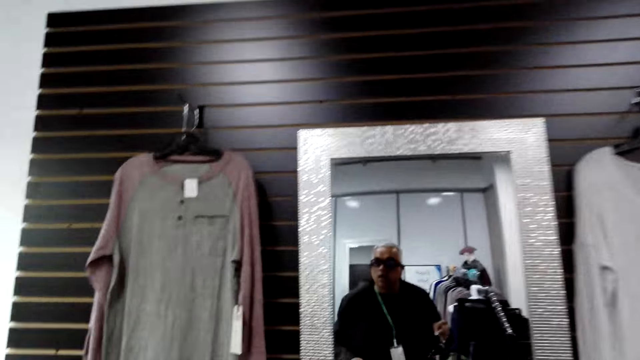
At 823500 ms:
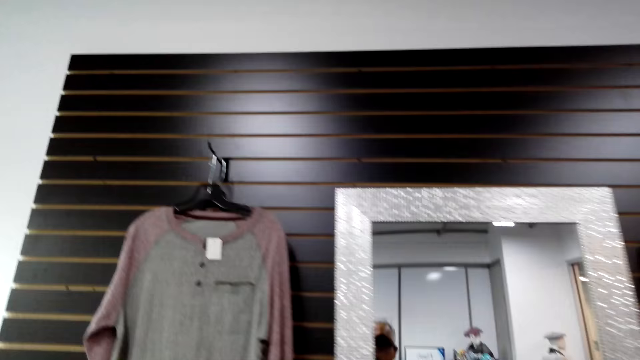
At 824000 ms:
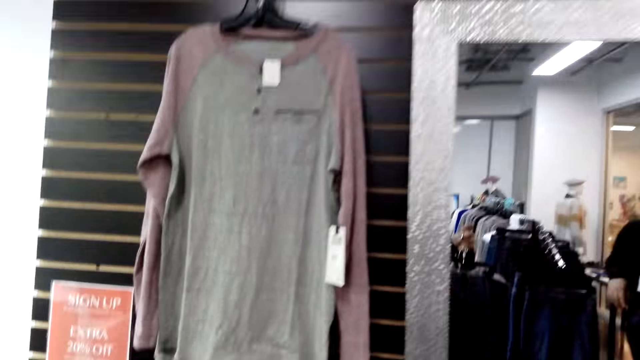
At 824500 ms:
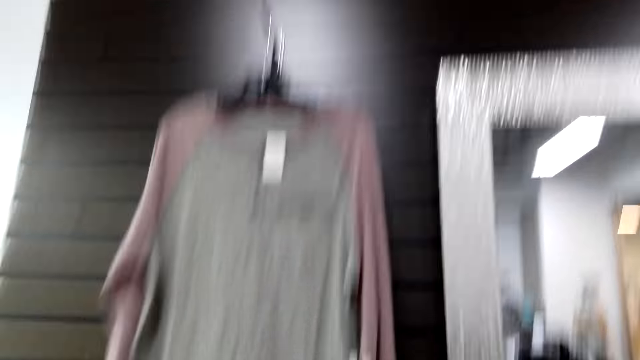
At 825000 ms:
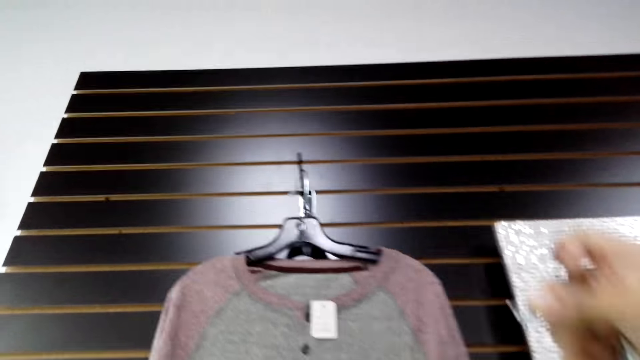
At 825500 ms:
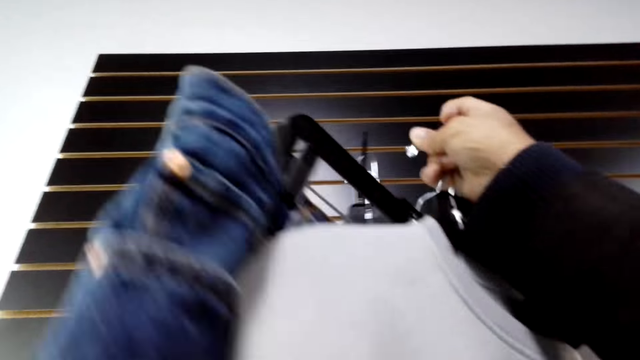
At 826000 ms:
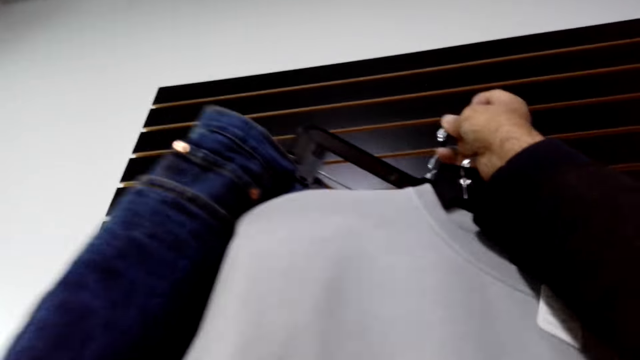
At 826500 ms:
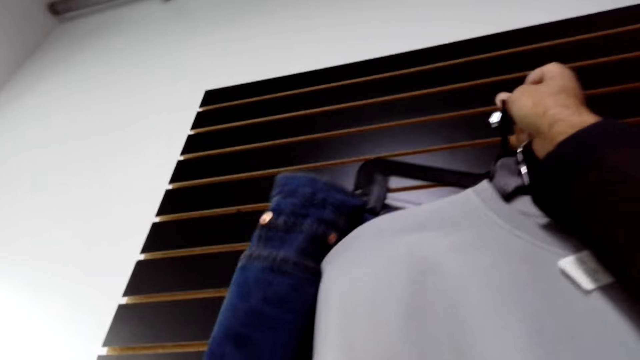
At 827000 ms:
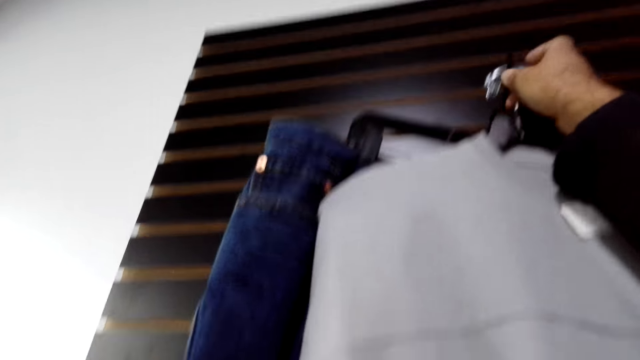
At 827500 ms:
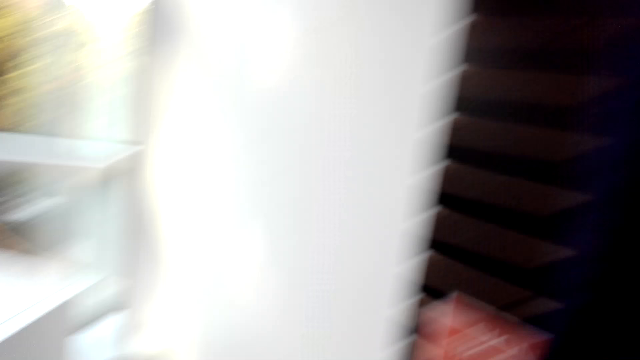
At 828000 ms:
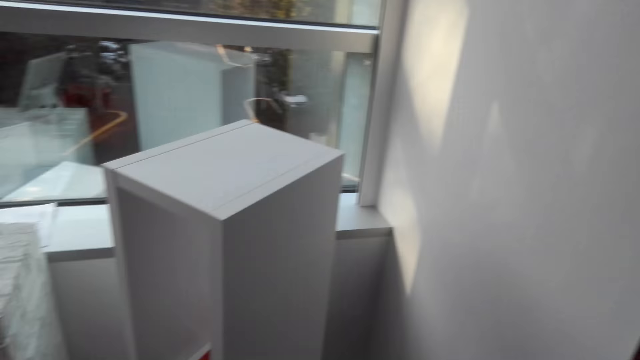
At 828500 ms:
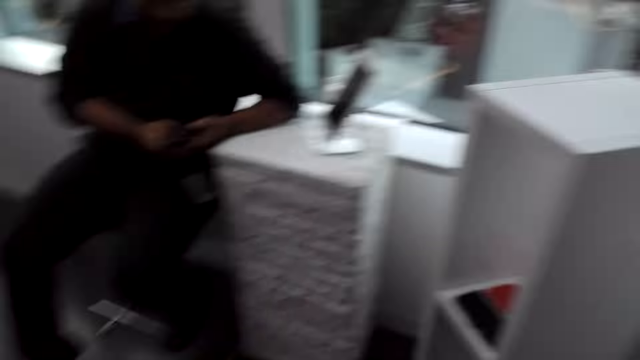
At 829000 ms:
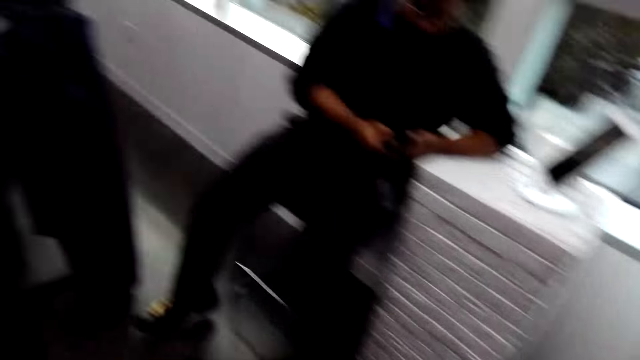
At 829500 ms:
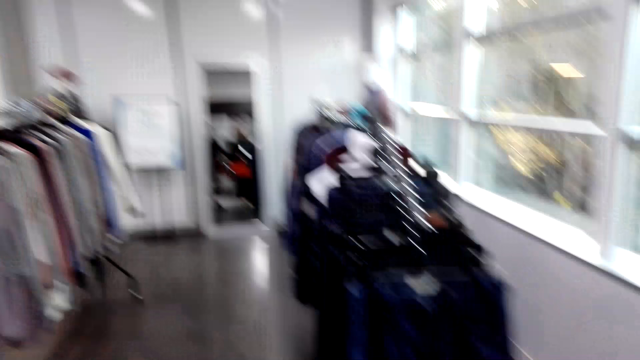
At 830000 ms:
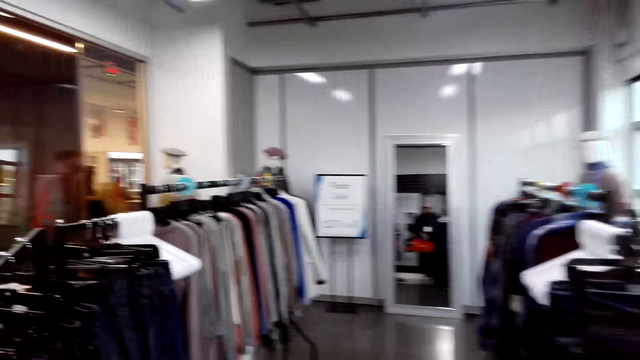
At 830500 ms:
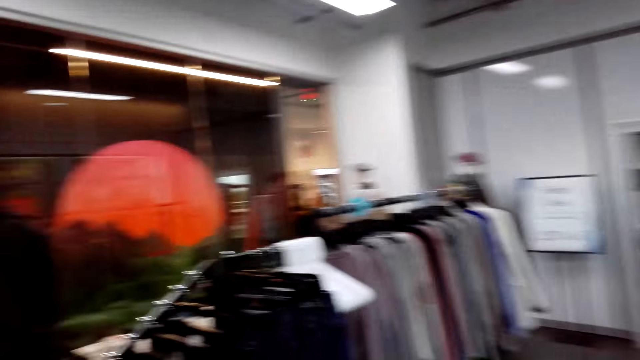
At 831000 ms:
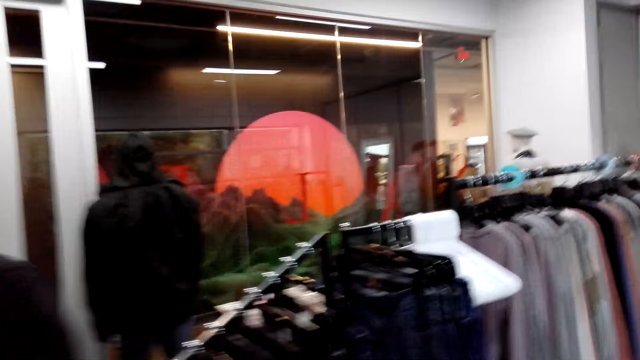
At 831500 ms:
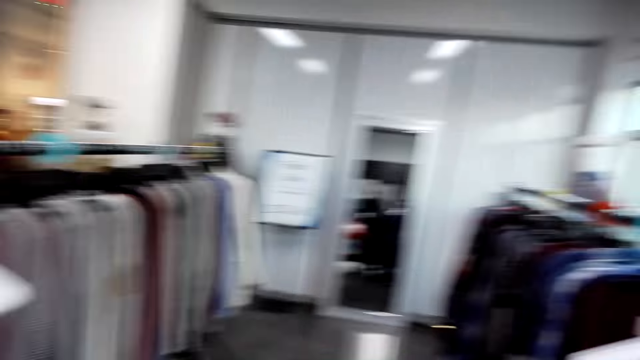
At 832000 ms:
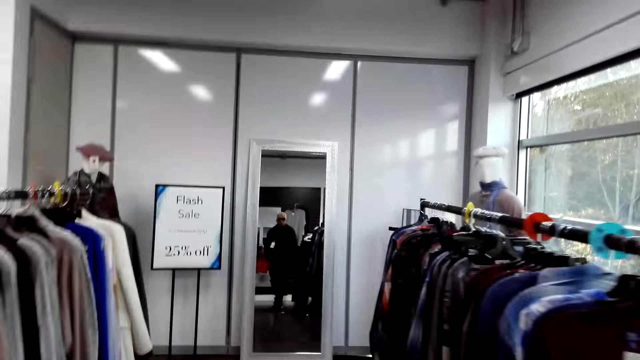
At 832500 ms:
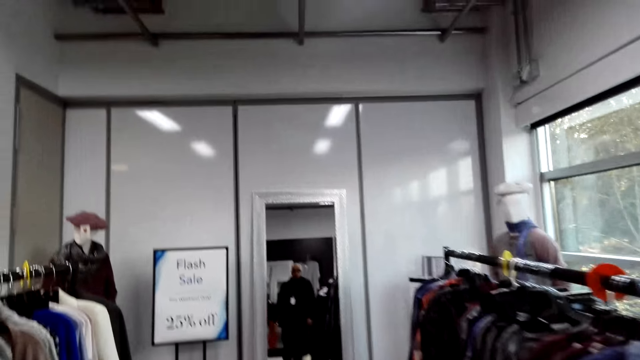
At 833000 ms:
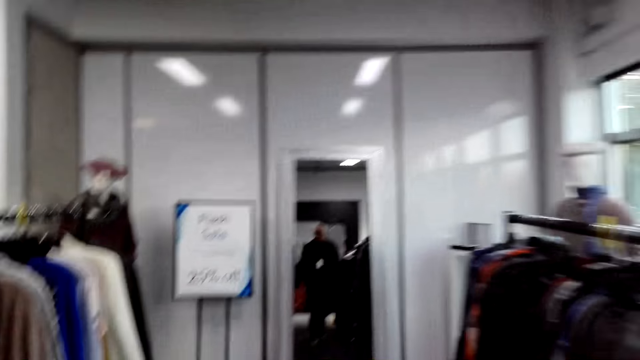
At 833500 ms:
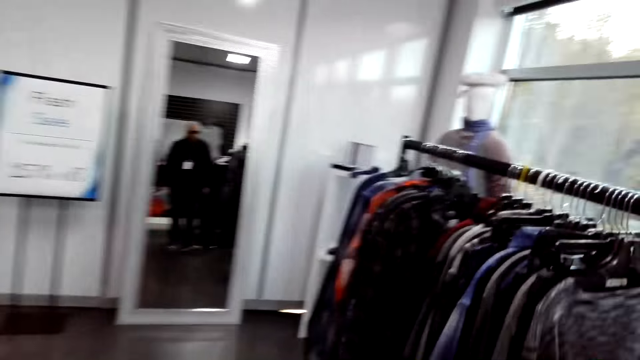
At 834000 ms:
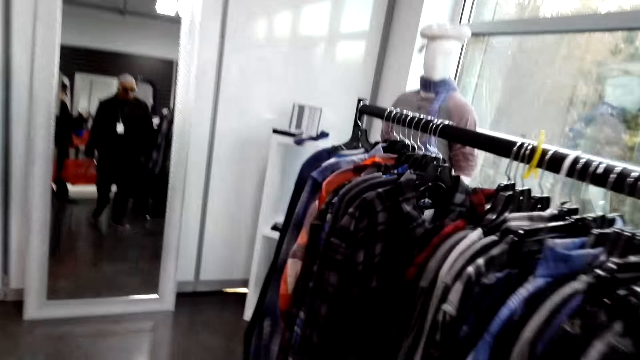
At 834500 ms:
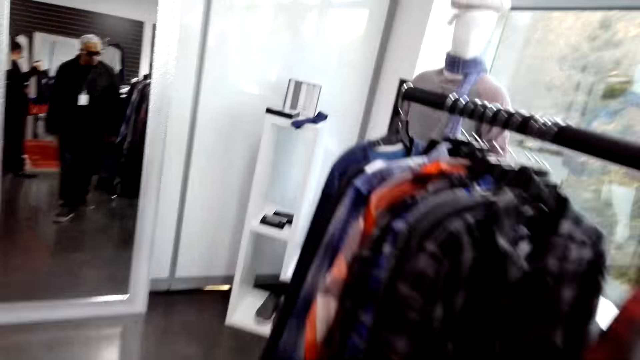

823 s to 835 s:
The camera wearer hangs a sweater and jean trouser. They walk around the shop and pass a man.

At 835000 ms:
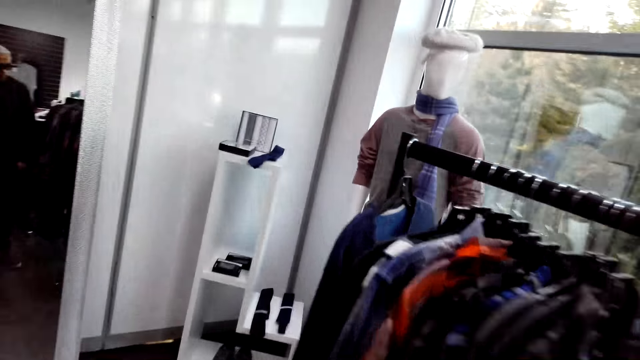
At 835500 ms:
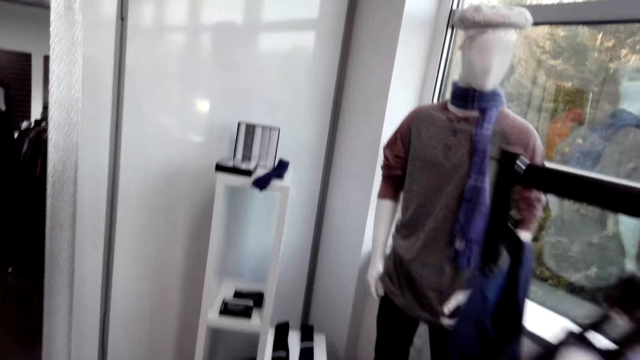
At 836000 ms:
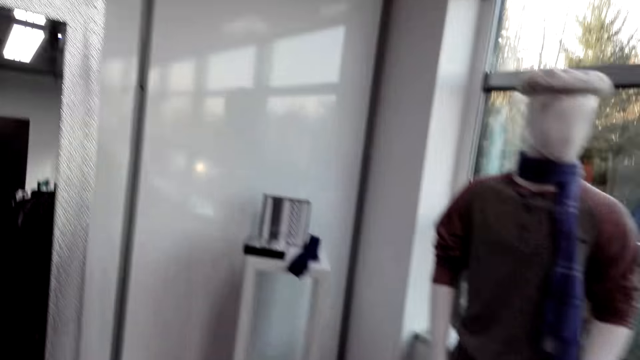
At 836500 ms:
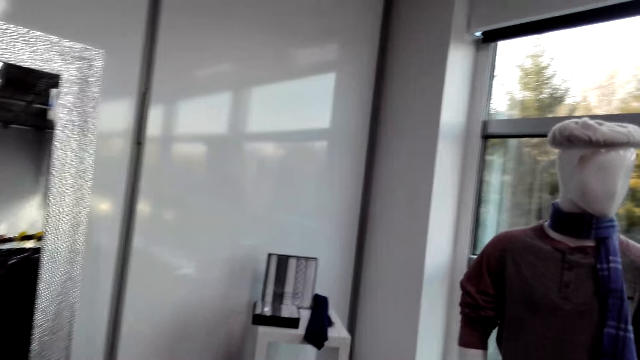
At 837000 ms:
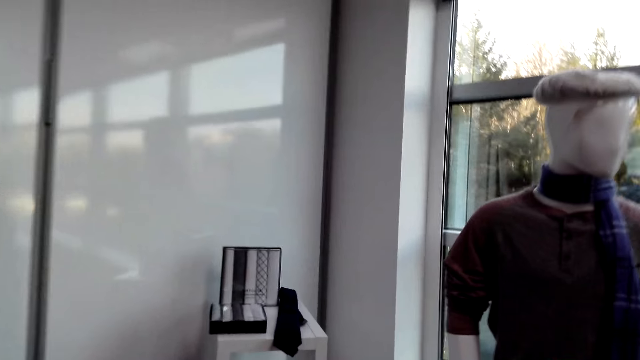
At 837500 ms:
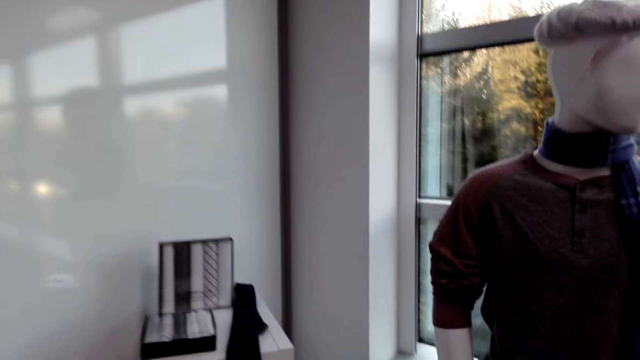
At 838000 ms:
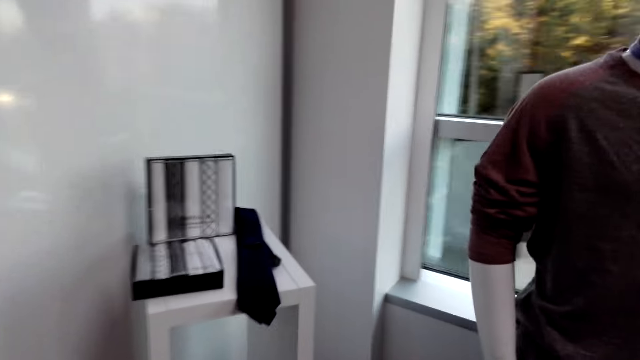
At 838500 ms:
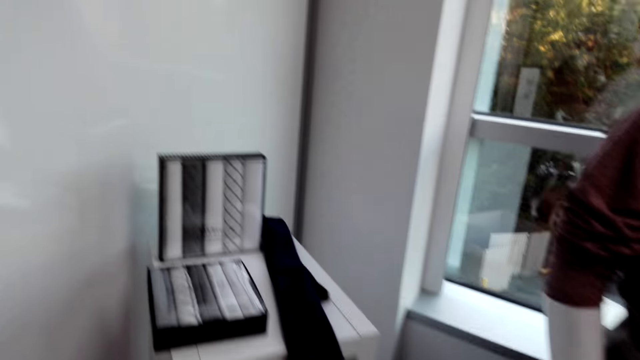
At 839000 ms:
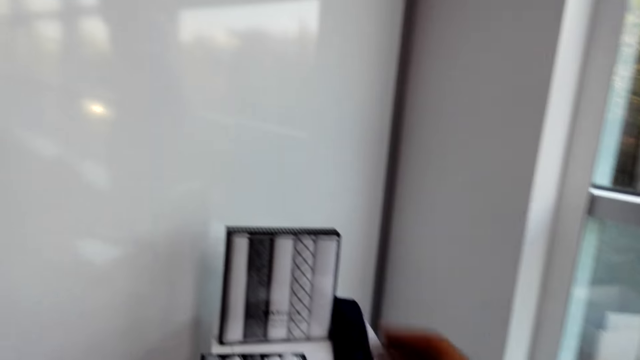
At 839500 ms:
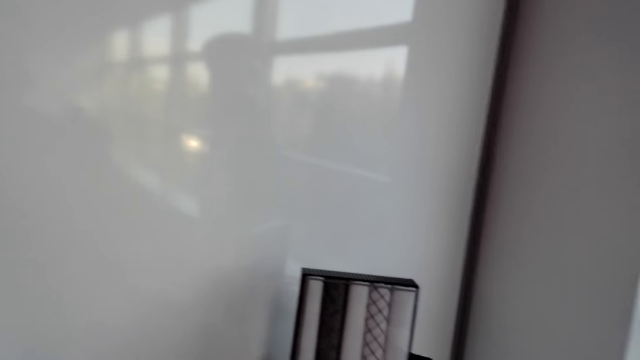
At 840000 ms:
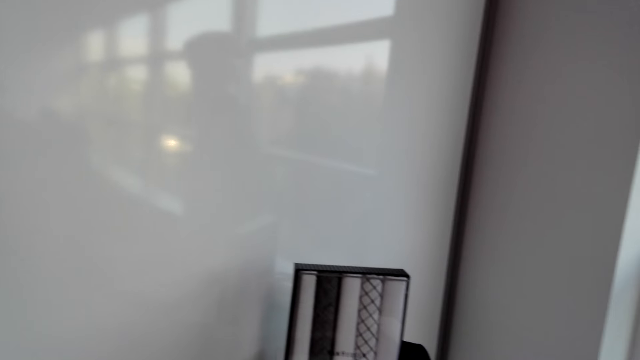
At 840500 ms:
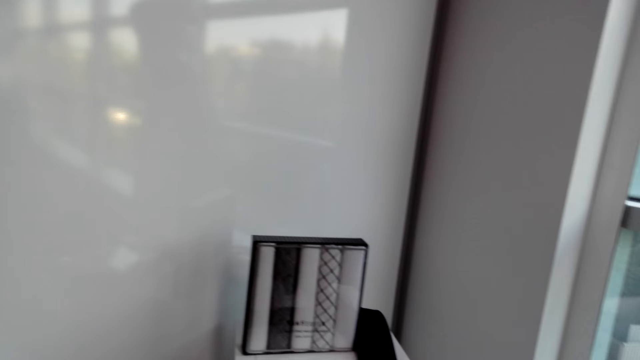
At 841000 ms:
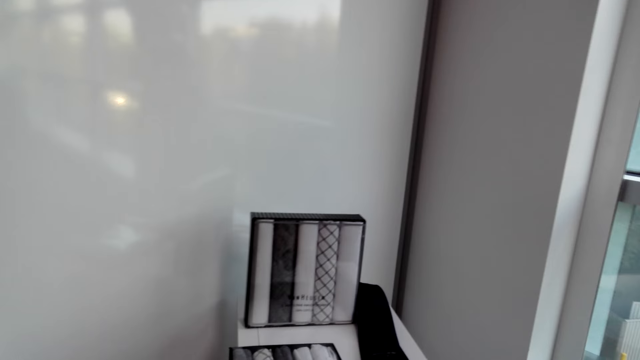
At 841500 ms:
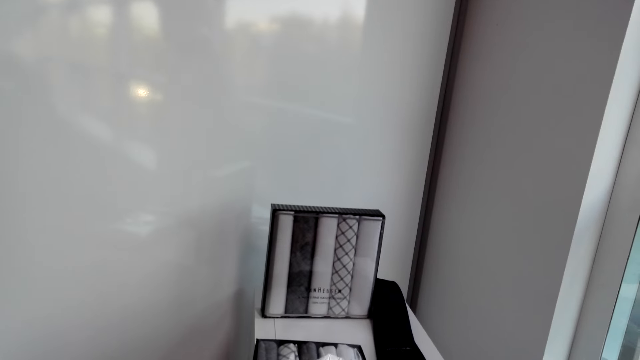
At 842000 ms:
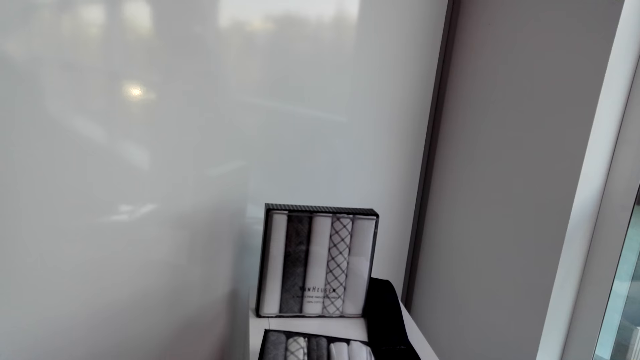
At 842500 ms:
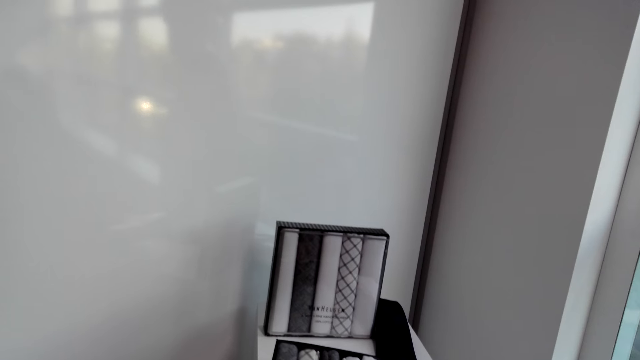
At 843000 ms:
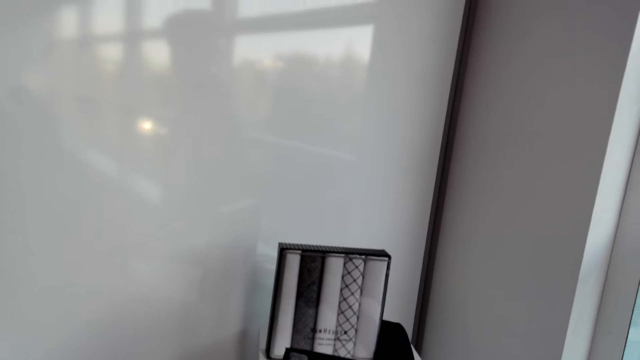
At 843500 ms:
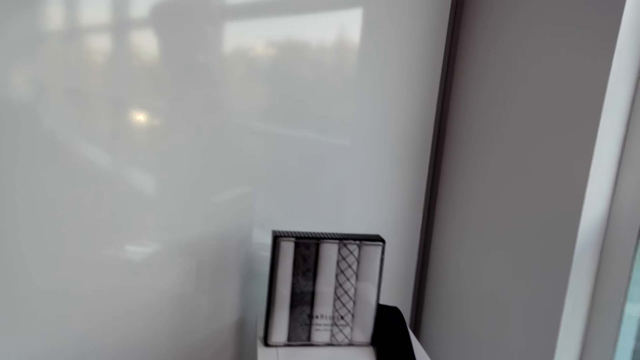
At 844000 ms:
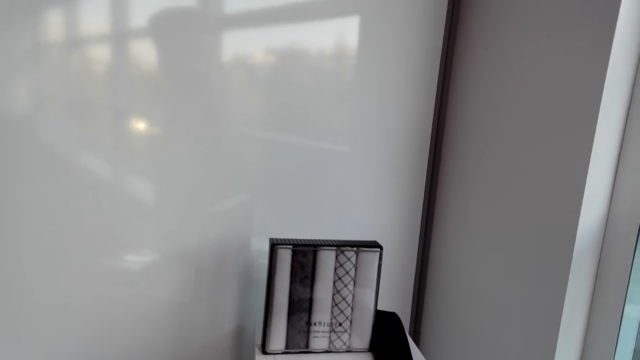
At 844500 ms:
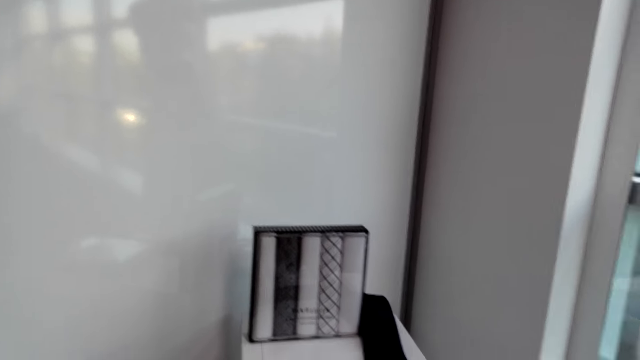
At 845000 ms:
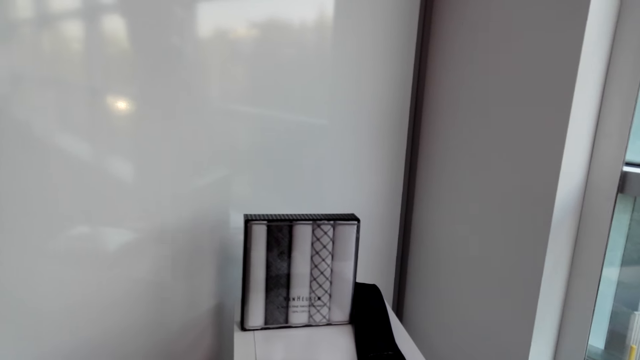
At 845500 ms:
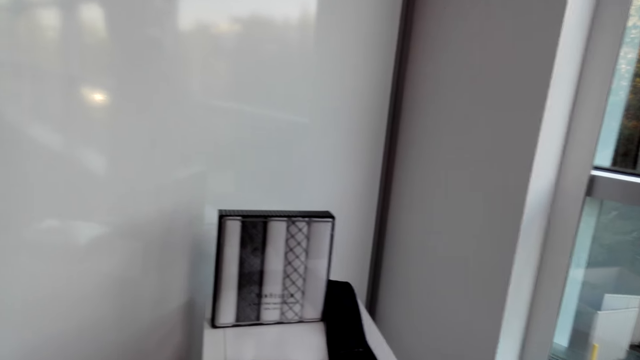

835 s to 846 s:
The camera wearer picks up a box of handkerchiefs.
